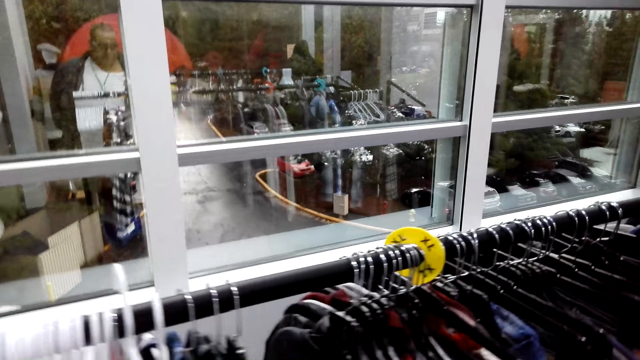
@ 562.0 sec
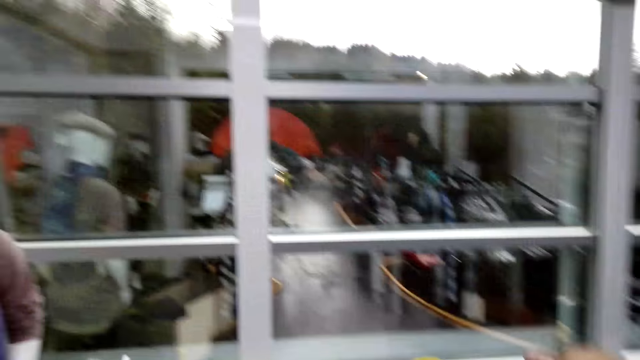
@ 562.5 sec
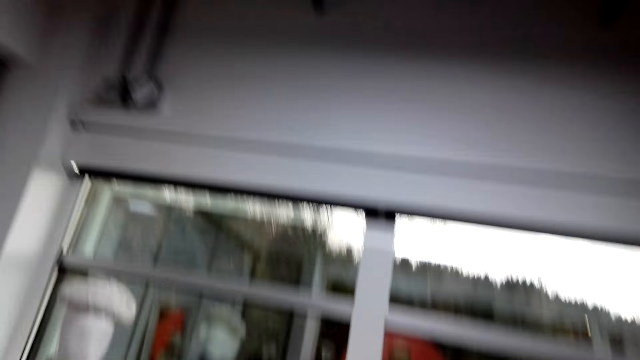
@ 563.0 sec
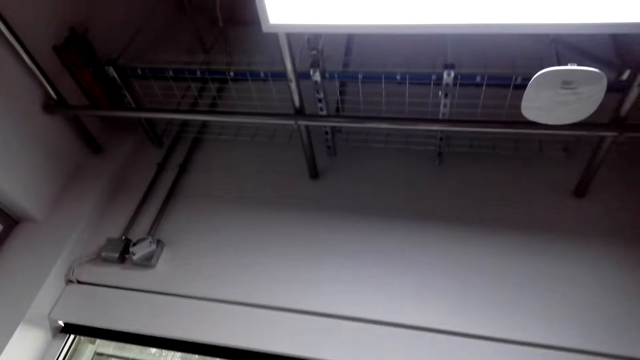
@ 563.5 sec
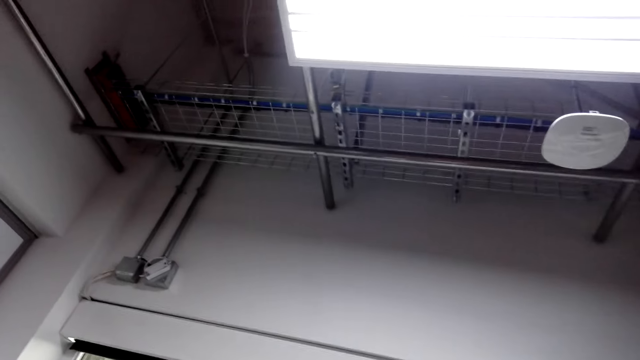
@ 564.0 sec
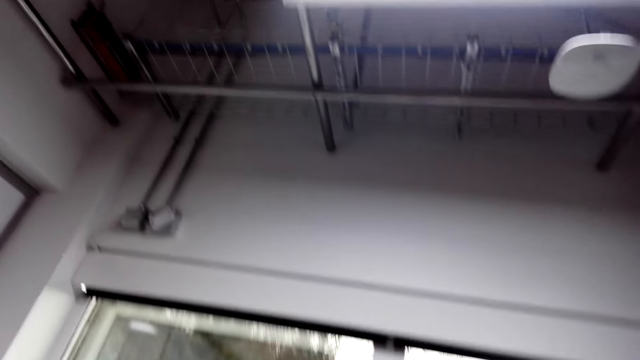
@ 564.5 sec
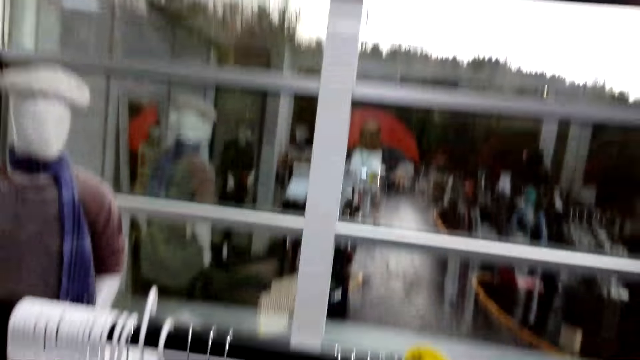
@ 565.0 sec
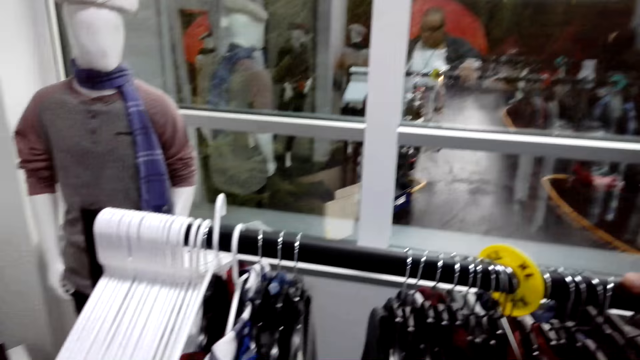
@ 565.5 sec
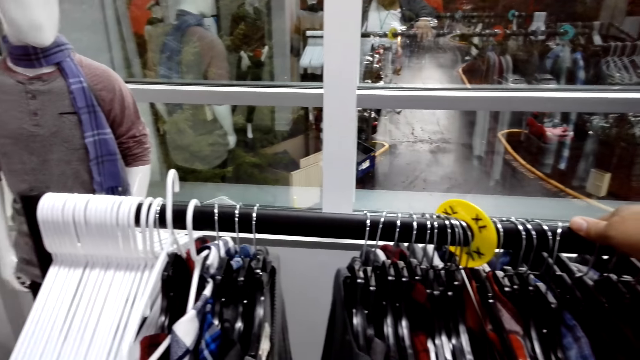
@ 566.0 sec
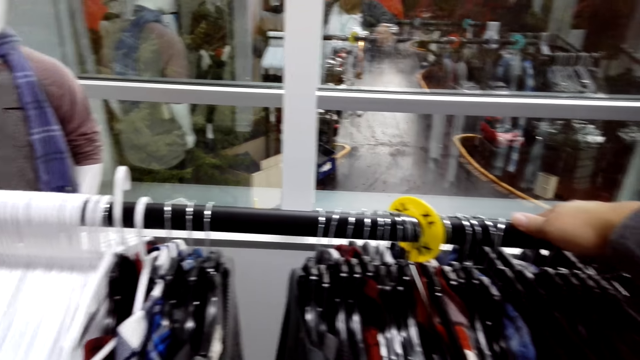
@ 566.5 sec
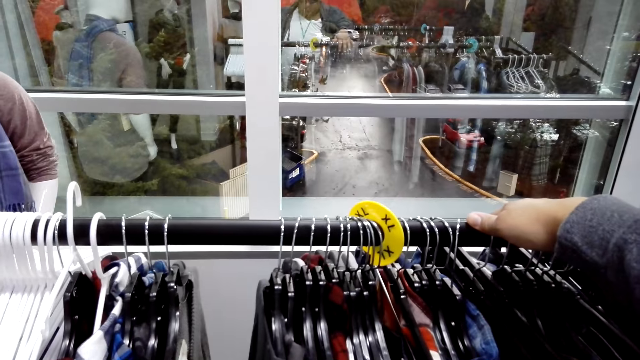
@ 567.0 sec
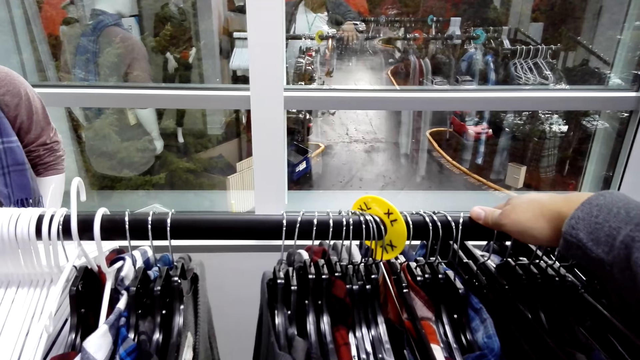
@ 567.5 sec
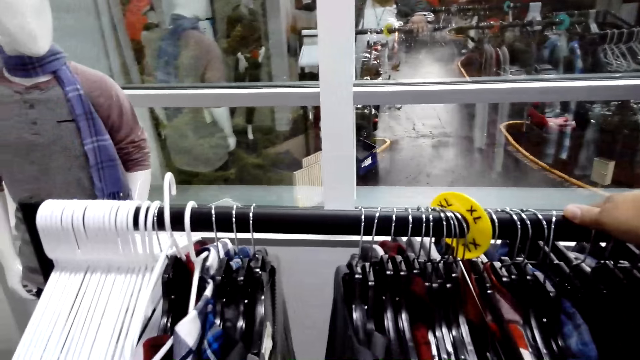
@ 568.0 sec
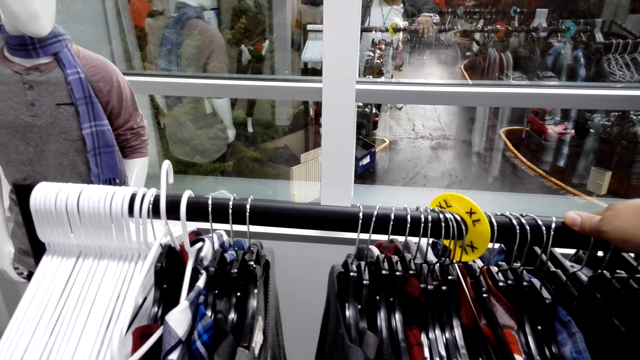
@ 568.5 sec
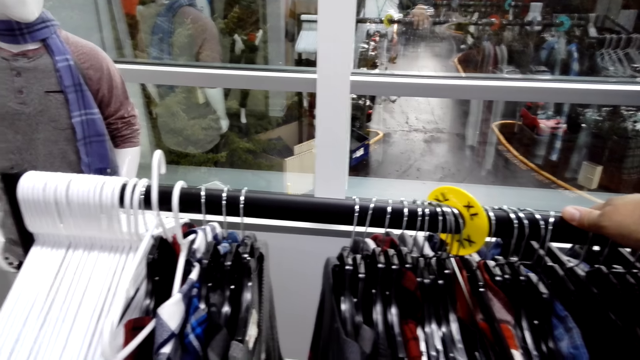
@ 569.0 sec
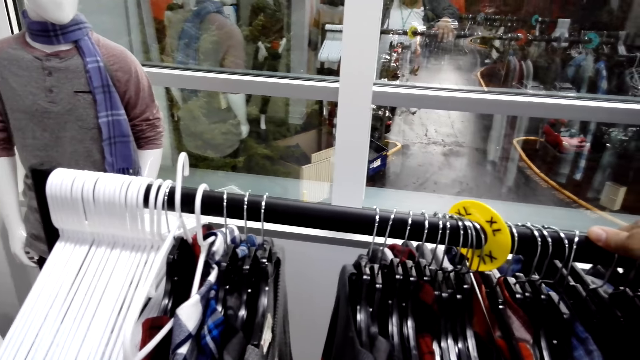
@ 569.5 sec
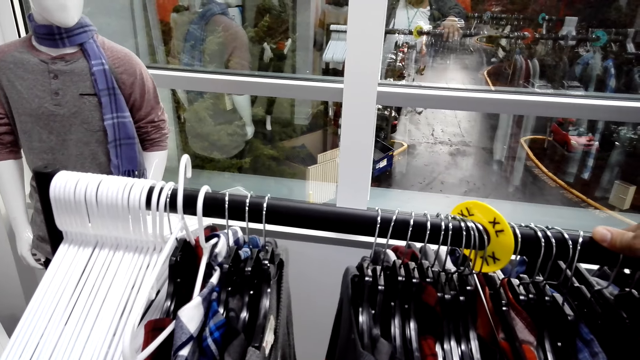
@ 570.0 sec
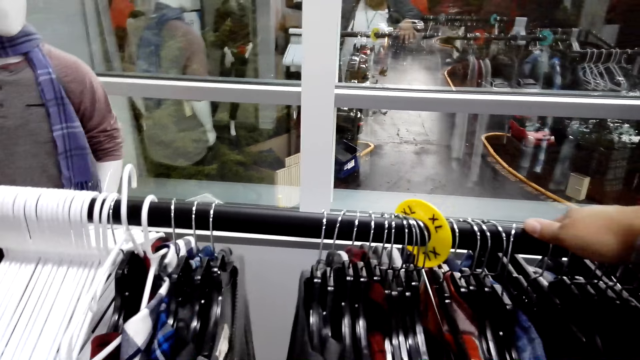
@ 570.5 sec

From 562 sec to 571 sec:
The camera wearer looks around. They lean on the hanger stand and look up. They gaze at clothes on the hanger stand and lean on the hanger stand. They touch the clothes display rack.

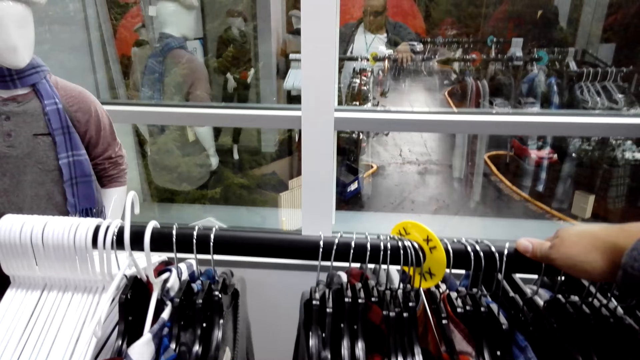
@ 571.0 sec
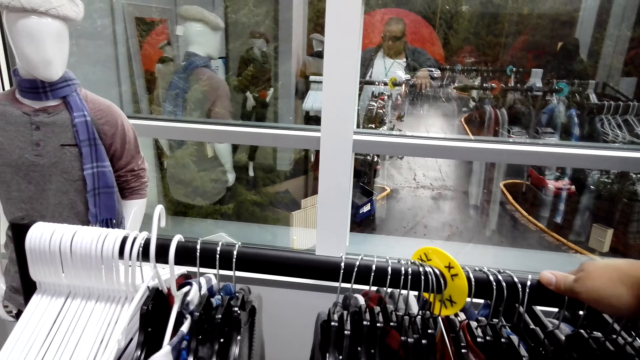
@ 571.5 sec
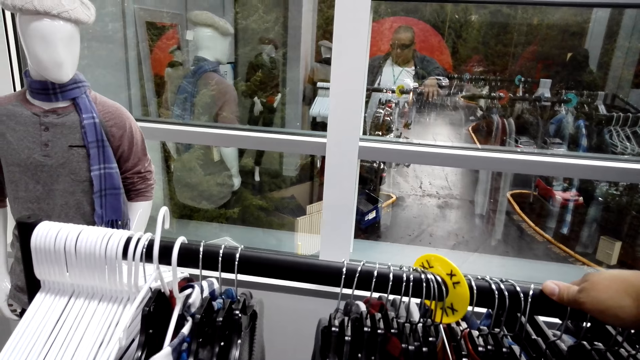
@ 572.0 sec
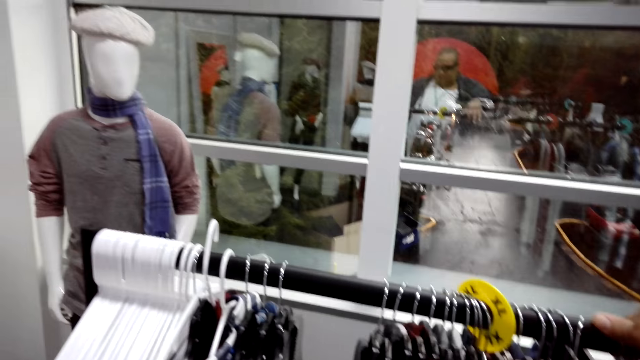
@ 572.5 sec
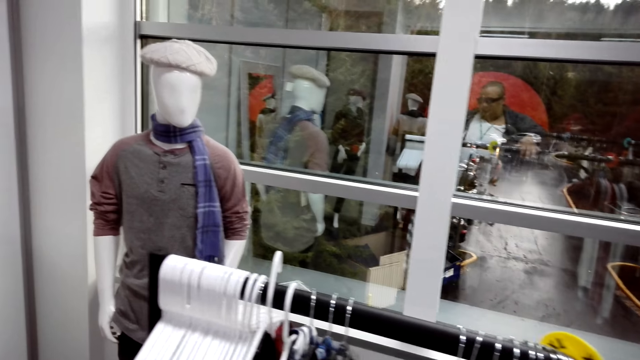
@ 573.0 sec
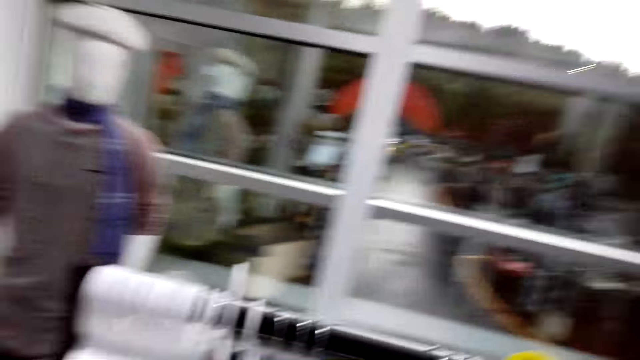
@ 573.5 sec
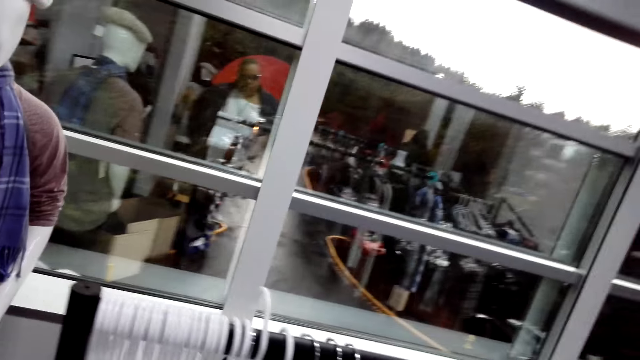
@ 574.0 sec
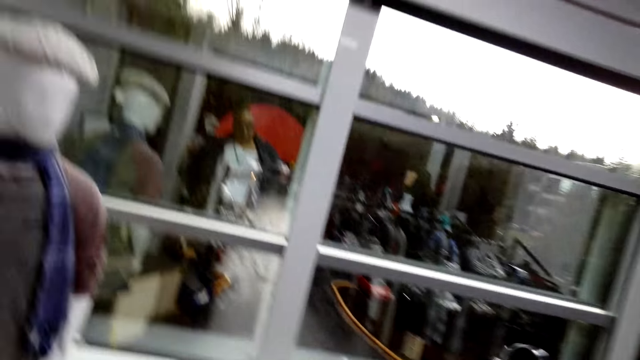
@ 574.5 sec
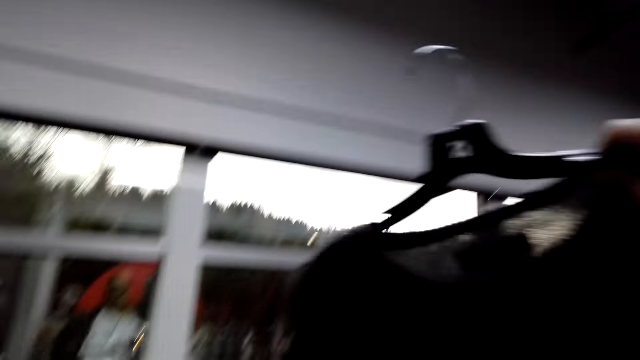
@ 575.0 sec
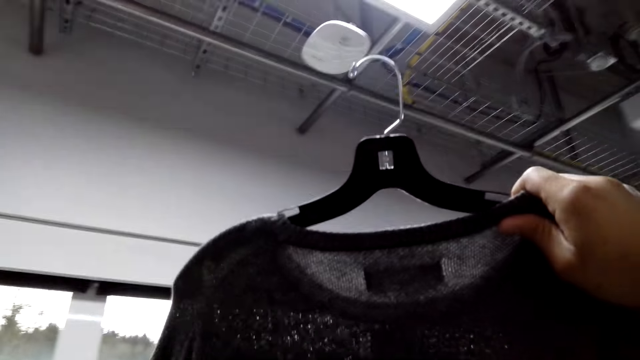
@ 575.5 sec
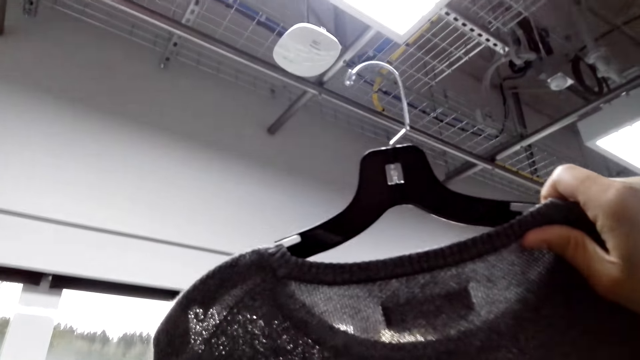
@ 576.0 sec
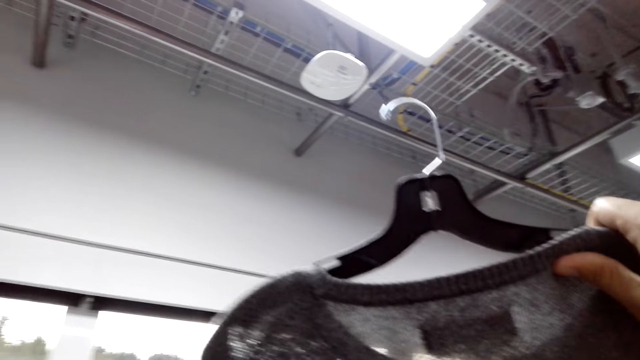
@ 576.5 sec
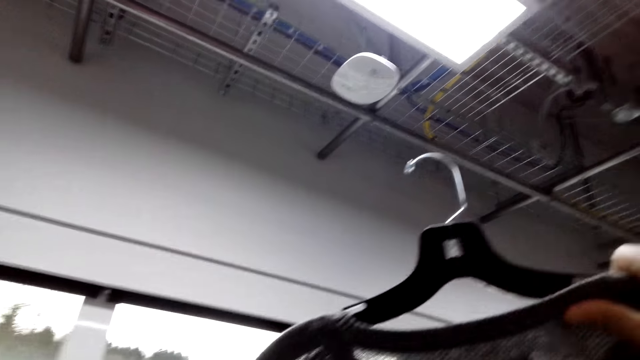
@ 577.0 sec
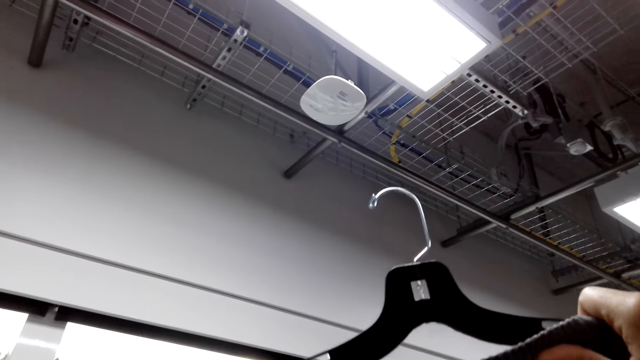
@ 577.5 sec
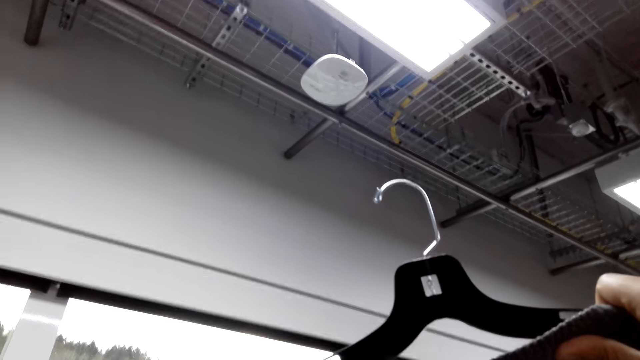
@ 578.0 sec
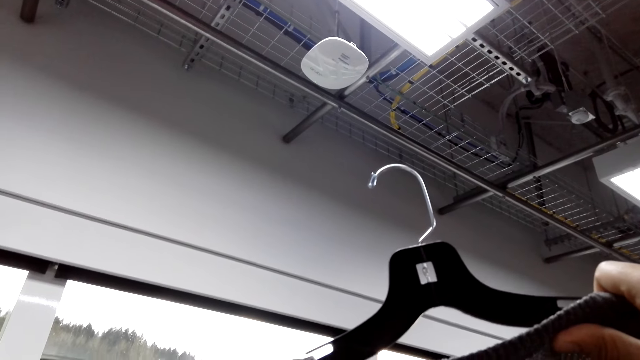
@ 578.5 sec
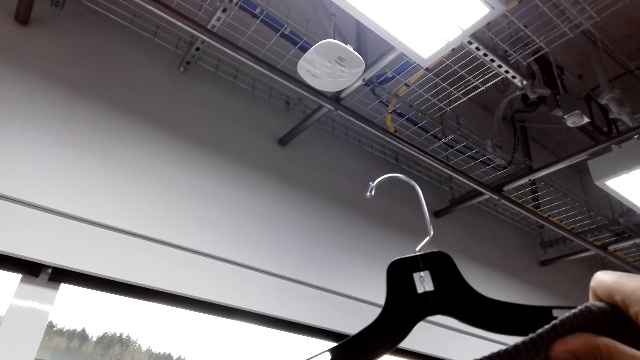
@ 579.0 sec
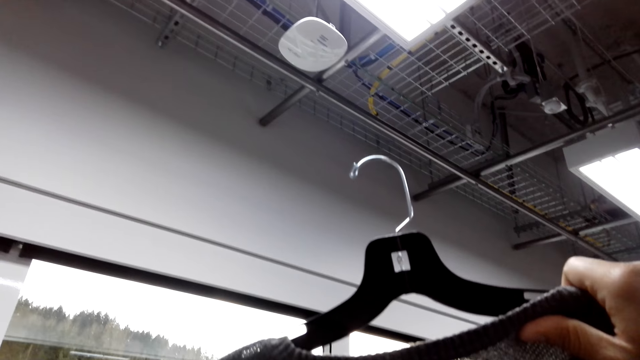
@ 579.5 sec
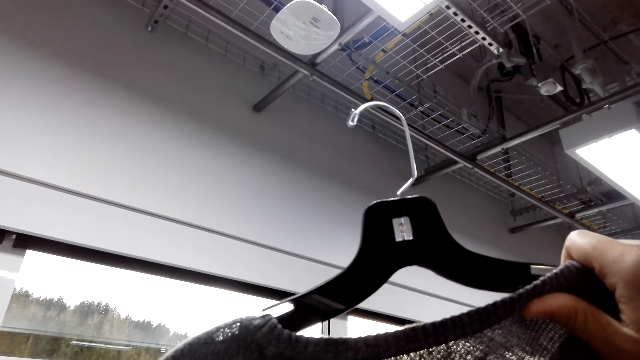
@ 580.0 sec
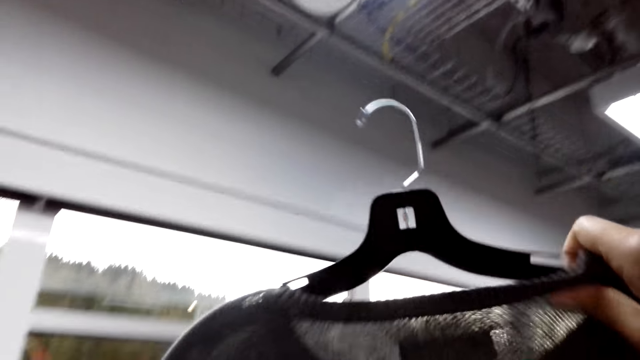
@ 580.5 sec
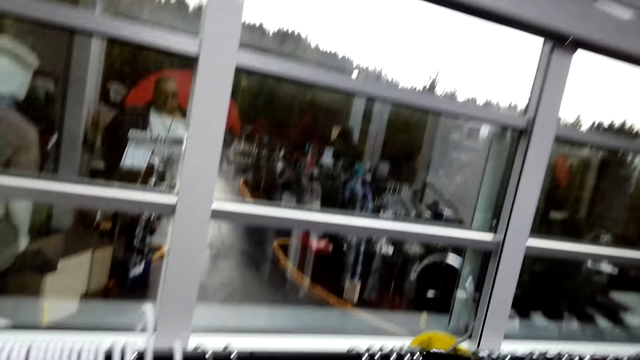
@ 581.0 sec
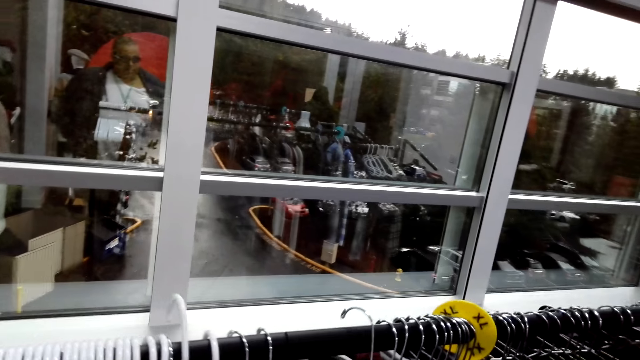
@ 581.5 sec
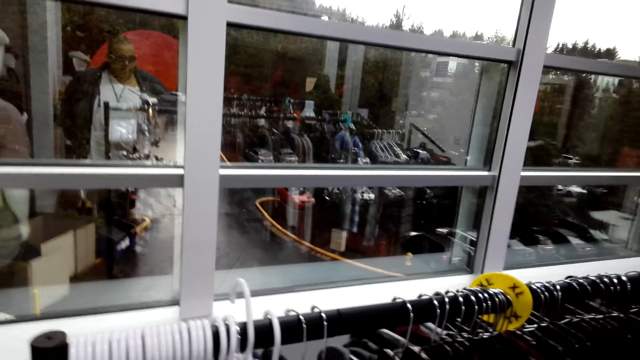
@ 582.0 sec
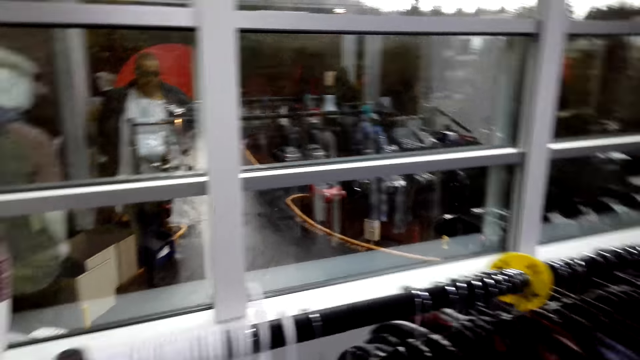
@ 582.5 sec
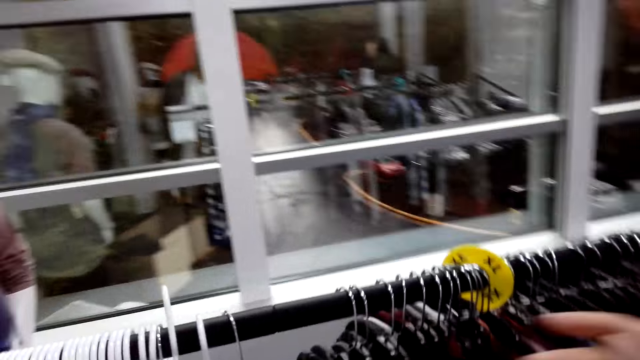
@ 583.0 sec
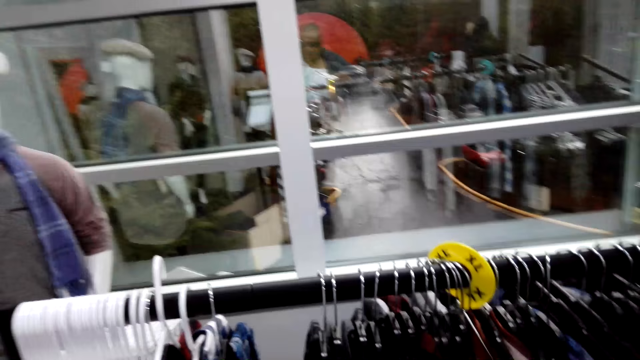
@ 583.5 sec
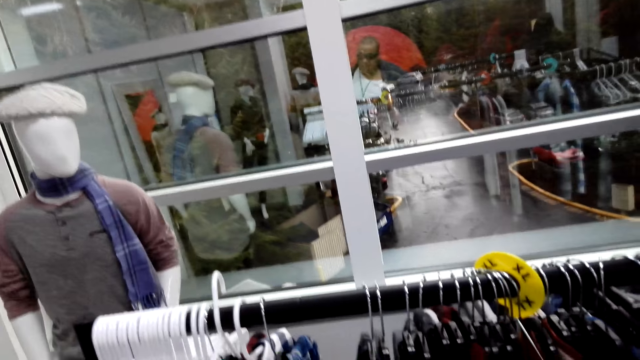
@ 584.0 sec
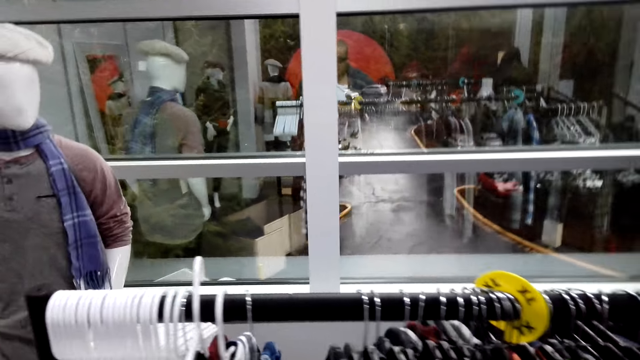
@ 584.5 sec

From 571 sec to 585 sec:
The camera wearer converses with the attendant. They talk to the attendant again and pick a cloth on the hanger. They talk to the attendant and look at the cloth. They talk to the attendant and return the cloth in the hanger on the display rack. They converse with the attendant.
